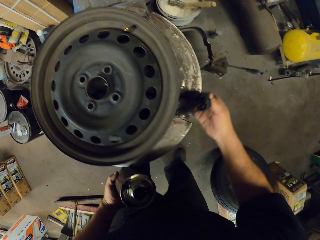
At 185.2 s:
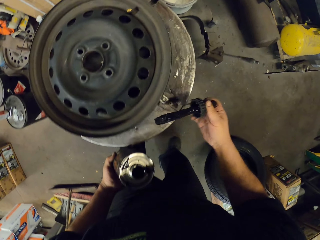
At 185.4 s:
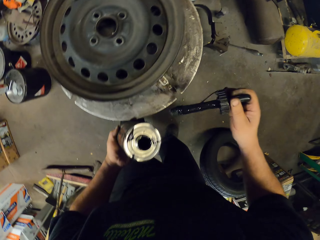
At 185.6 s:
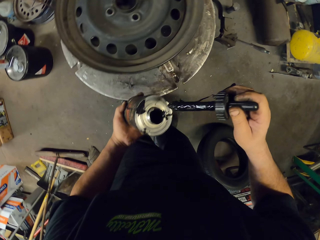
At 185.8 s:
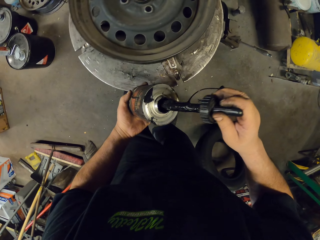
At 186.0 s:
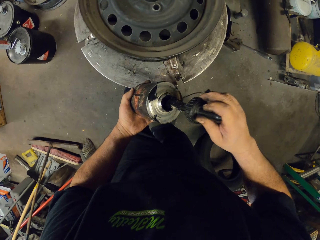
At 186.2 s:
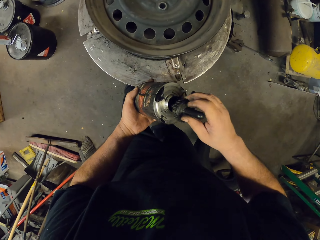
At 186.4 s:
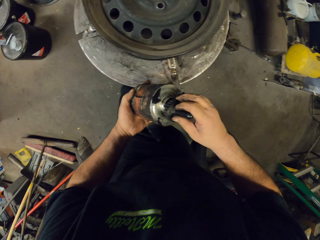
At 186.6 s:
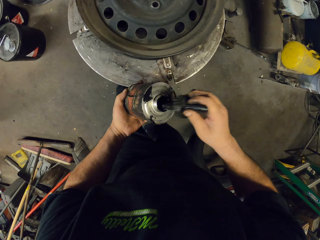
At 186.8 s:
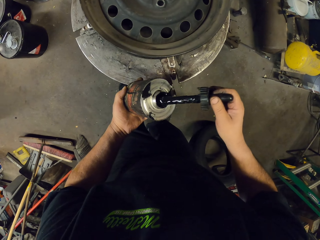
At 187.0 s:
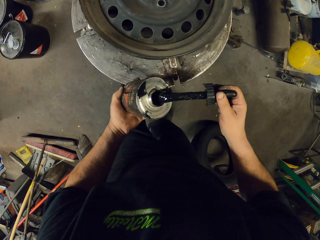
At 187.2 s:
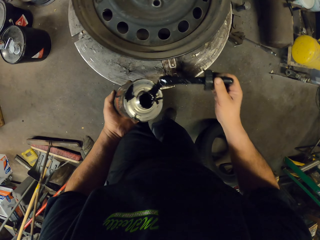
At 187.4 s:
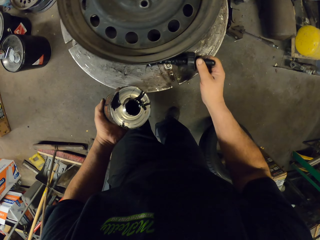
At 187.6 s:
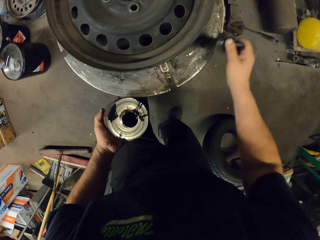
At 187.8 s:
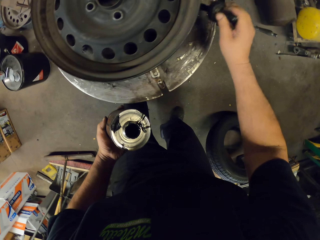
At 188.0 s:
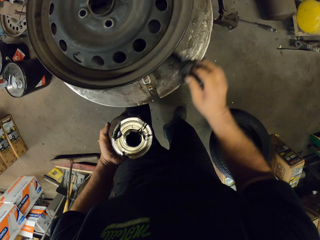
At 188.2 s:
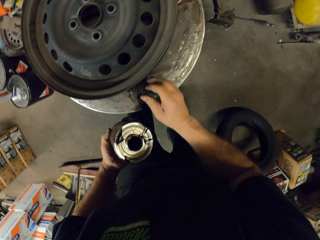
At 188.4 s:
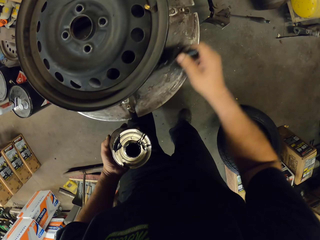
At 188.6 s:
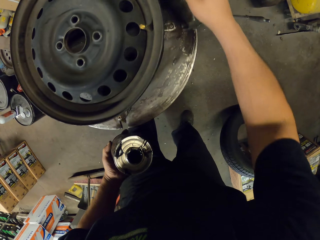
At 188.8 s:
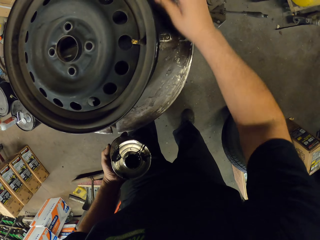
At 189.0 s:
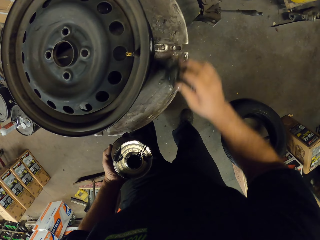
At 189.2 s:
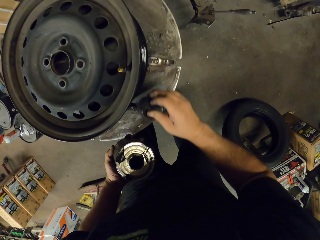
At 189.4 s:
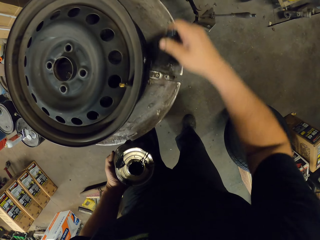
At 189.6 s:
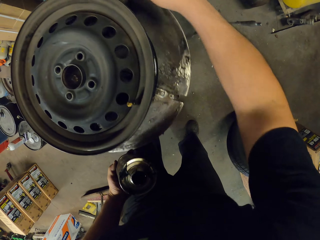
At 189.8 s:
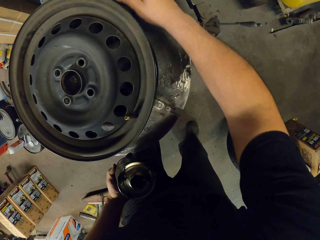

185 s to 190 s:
The camera wearer dips the brush in something. They apply something to the rim.

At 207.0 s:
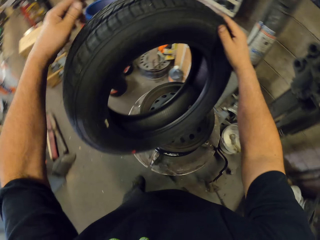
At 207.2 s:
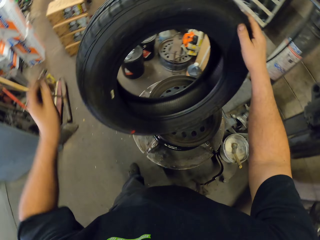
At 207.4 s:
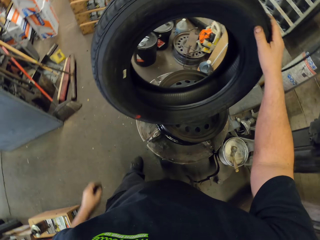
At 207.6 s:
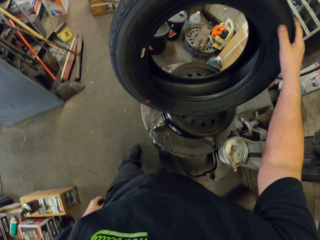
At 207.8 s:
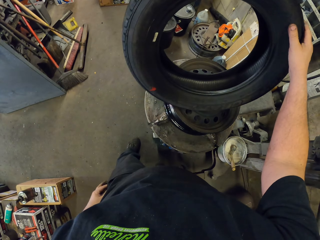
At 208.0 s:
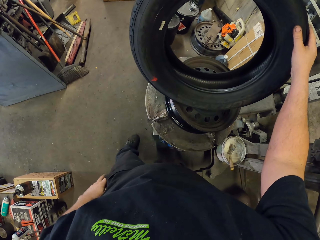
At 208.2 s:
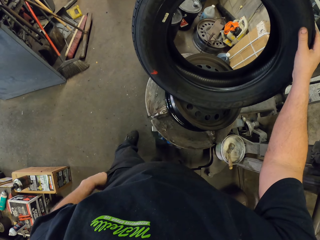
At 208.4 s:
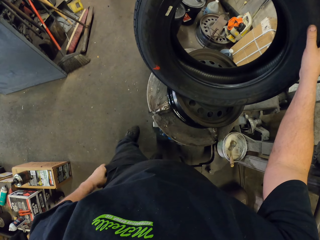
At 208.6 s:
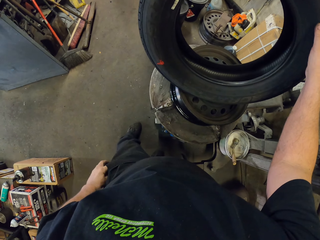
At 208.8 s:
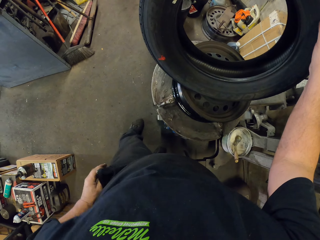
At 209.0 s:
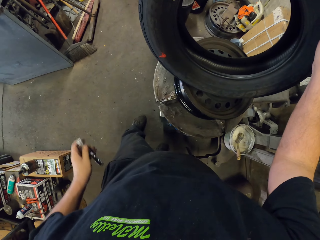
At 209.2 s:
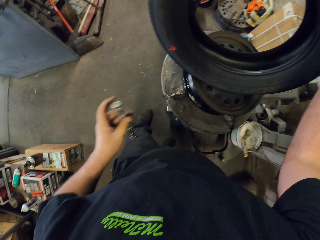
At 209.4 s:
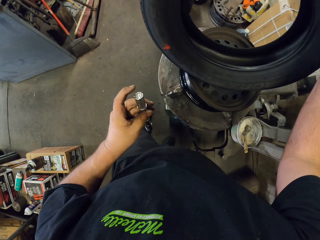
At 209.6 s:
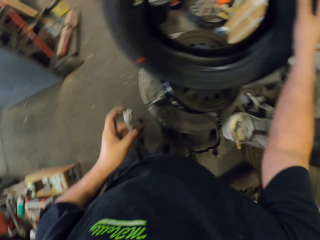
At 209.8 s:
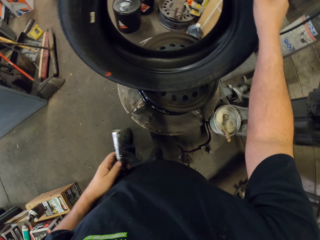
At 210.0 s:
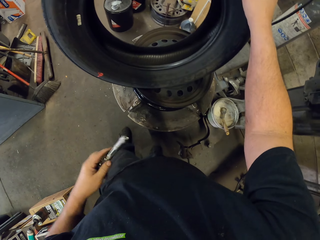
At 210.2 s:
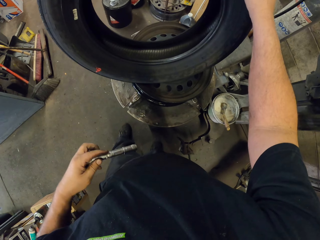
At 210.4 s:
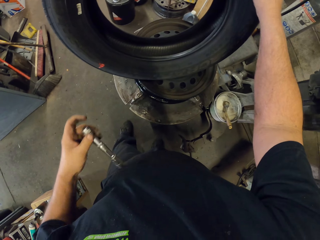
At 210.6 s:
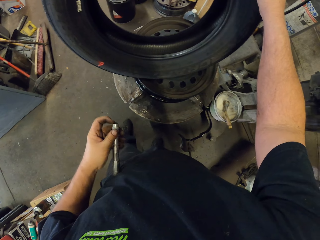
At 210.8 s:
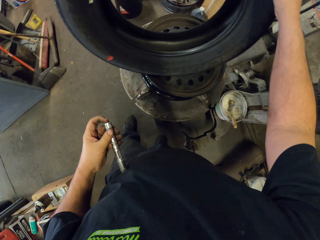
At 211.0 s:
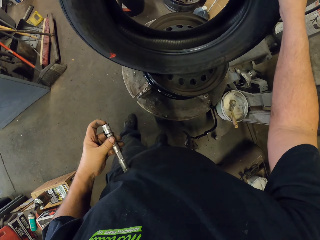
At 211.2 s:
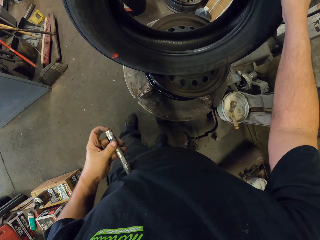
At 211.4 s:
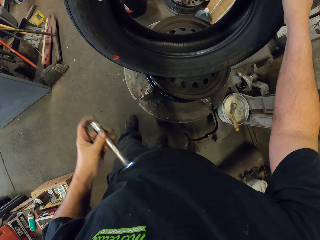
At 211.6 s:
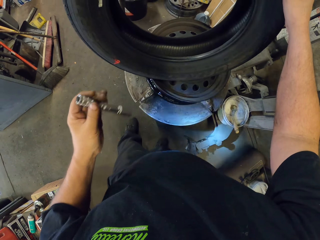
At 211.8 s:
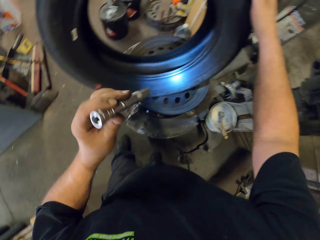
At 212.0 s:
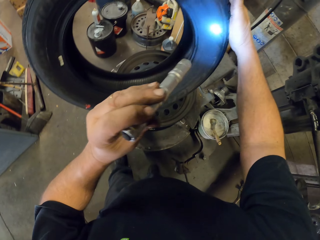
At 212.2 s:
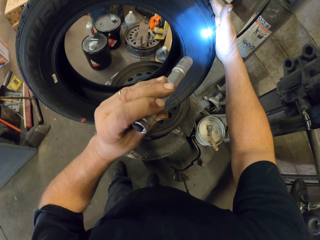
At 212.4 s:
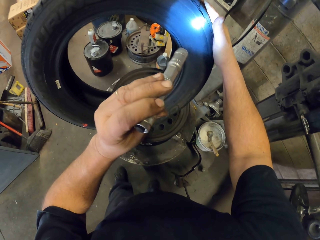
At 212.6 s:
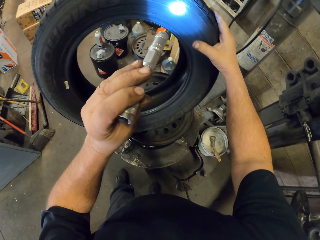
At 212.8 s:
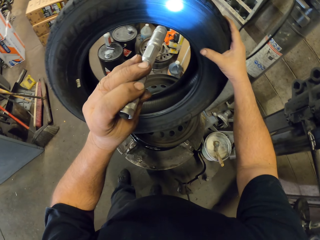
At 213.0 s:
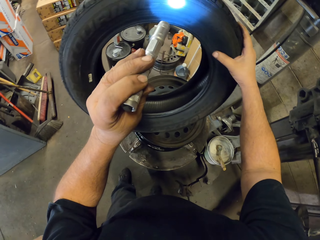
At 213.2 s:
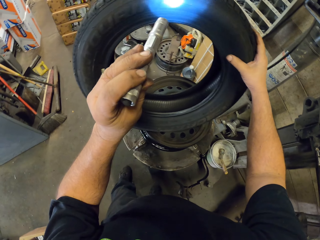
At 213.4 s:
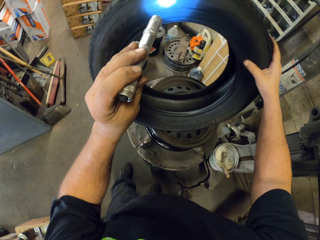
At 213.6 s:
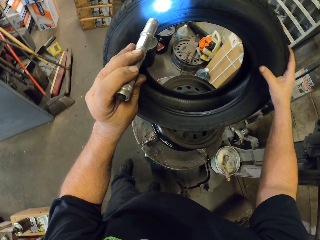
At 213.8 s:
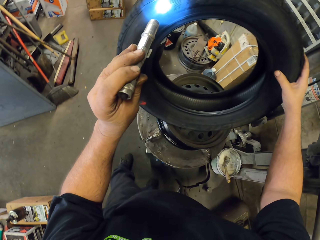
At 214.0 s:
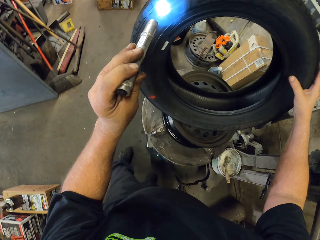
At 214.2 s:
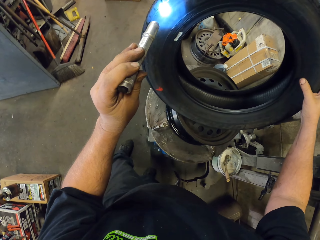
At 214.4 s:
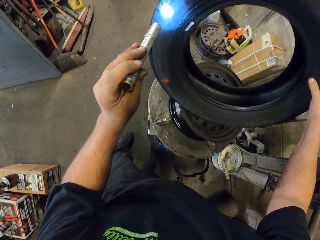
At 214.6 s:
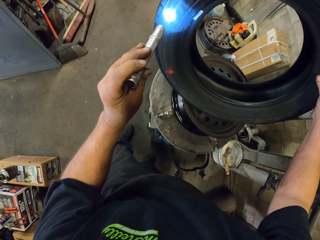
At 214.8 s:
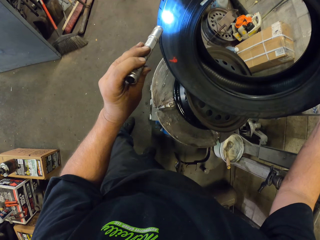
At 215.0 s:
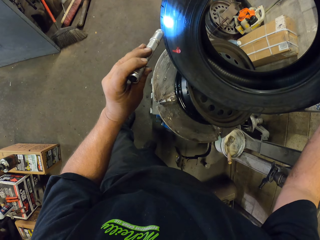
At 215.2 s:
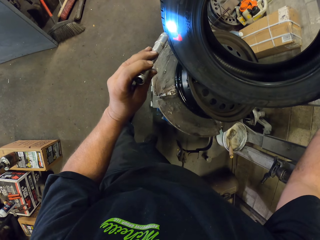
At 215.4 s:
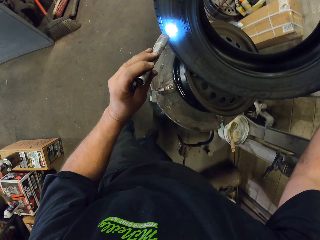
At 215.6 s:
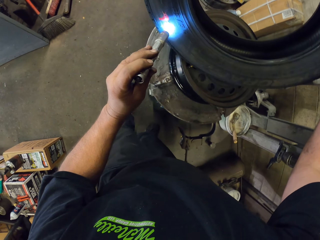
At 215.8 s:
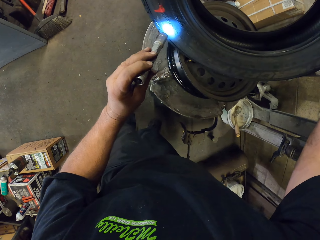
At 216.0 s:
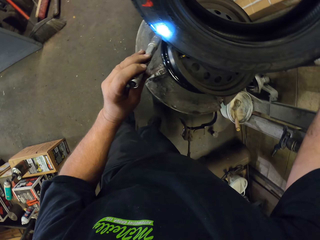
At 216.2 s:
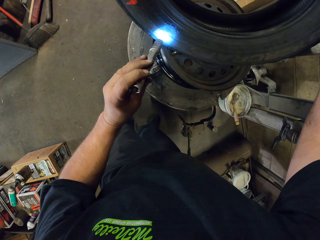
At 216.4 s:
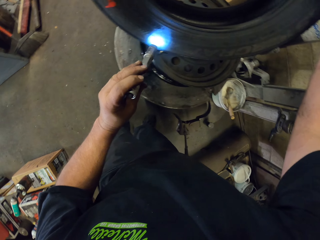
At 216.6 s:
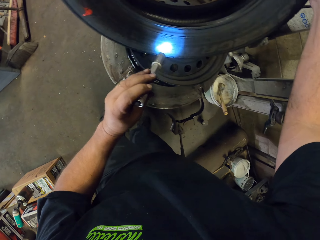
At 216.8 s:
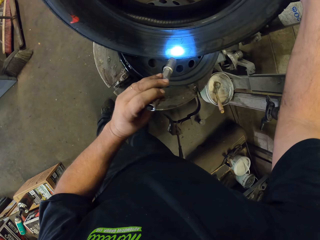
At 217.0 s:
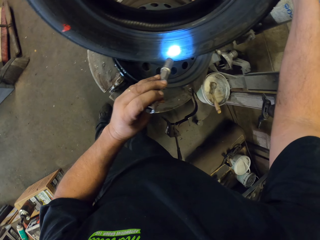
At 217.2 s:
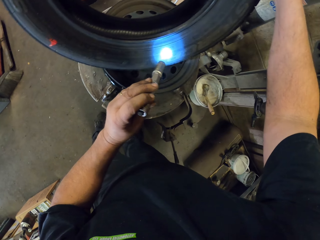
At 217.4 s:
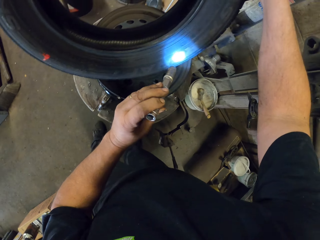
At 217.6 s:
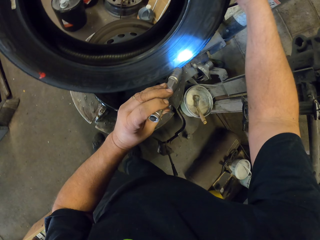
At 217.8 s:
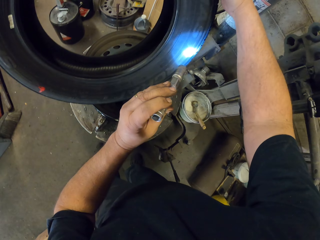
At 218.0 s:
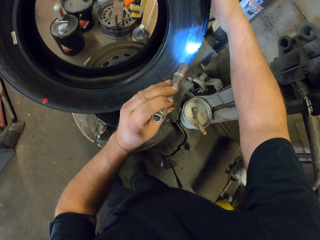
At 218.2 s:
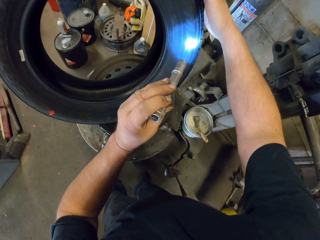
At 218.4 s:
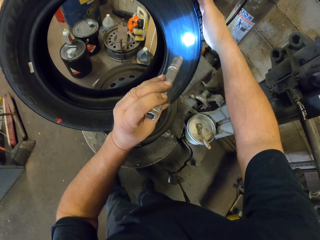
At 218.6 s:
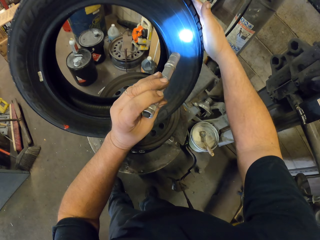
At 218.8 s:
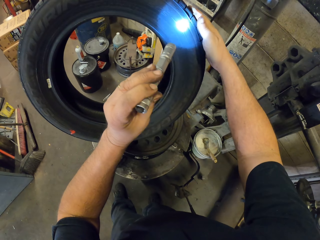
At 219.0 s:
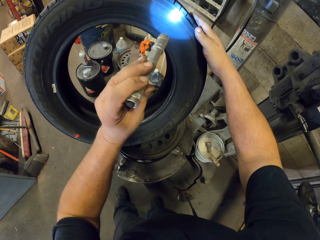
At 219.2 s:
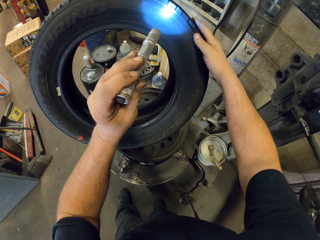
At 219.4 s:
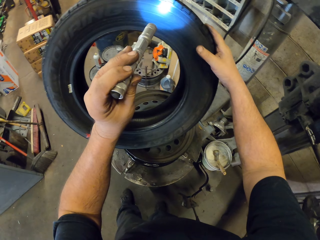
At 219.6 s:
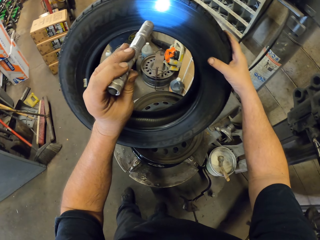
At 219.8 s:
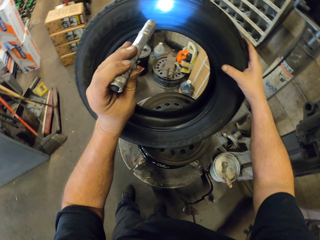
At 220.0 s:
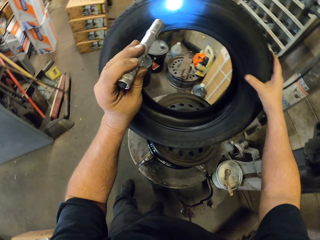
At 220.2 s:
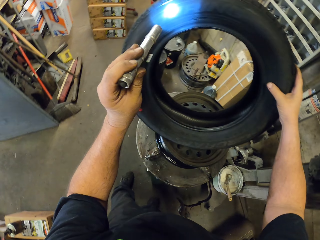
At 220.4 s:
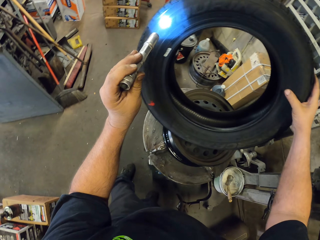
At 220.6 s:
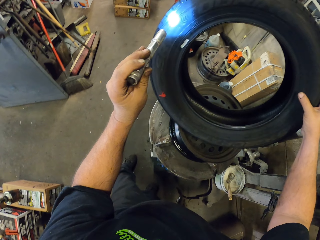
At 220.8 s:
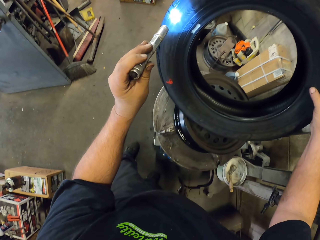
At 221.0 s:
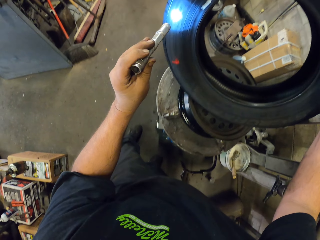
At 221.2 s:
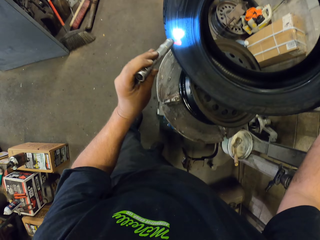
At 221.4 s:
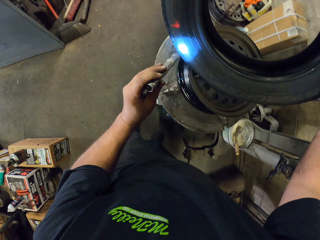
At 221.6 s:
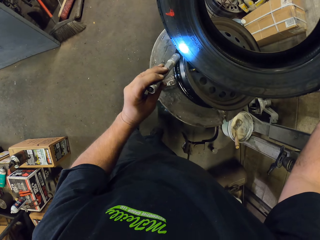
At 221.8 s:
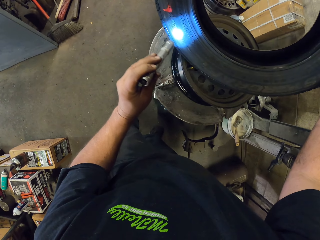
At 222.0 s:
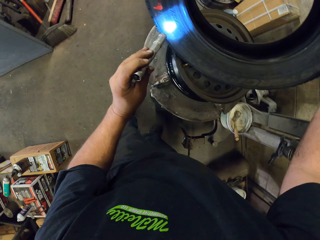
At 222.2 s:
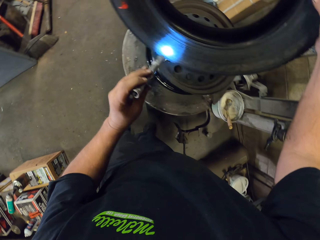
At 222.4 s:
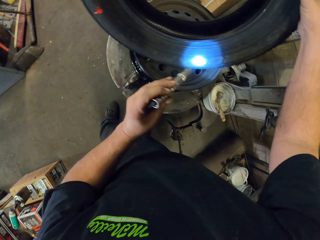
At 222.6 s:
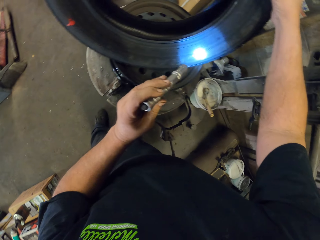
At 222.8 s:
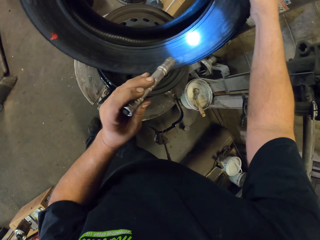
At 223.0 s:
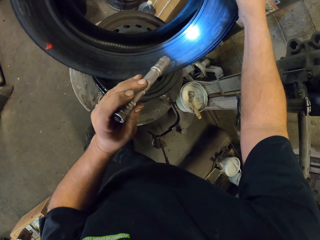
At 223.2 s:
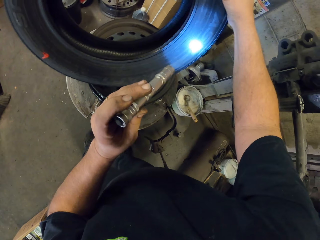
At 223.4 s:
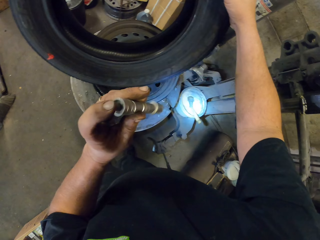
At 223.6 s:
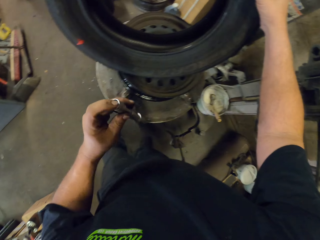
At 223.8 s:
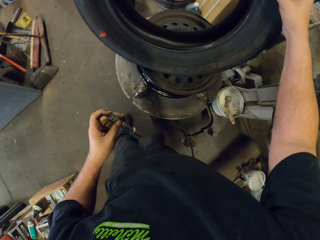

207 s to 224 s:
The camera wearer removes the blue torch from the pocket. They switch on the torch. They illuminate the tire with the torch.
